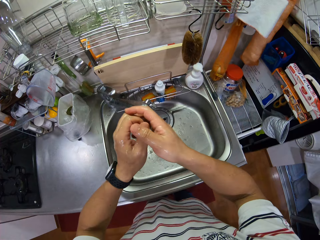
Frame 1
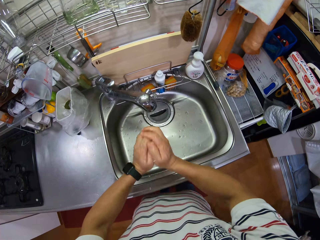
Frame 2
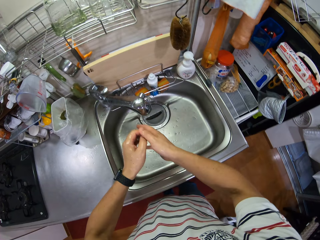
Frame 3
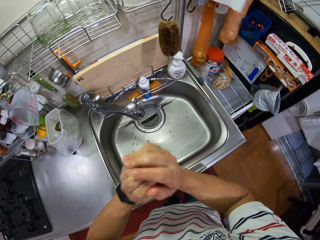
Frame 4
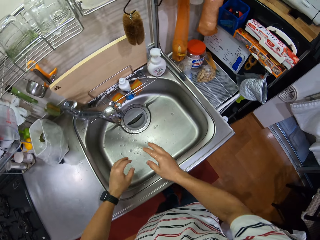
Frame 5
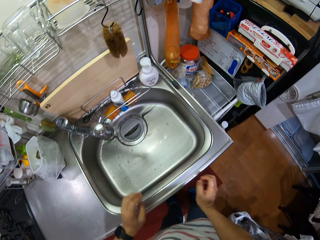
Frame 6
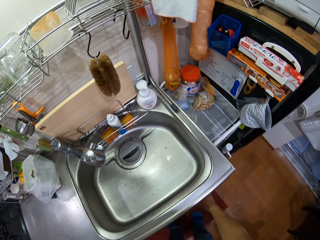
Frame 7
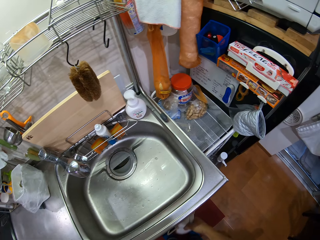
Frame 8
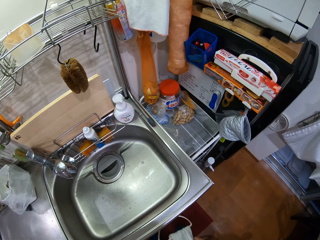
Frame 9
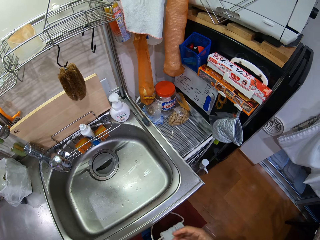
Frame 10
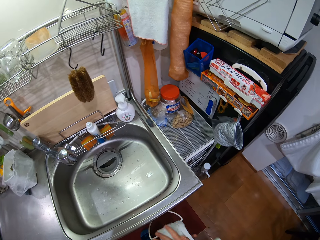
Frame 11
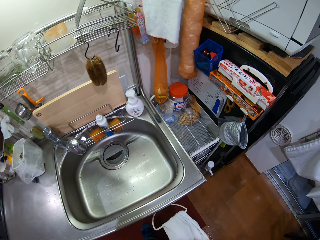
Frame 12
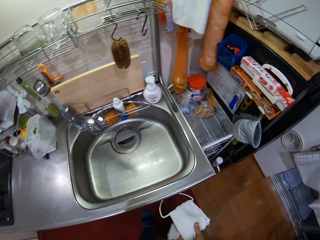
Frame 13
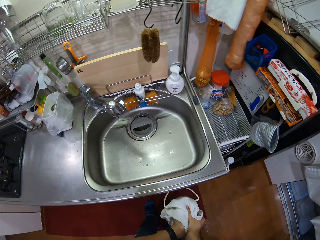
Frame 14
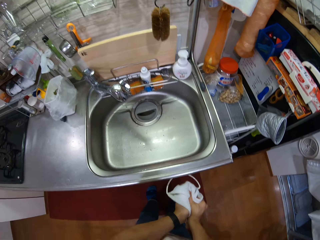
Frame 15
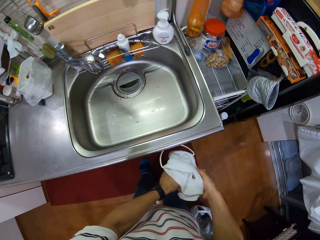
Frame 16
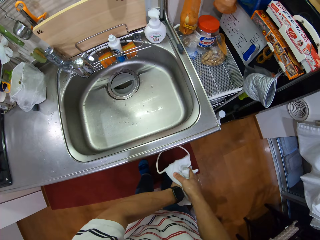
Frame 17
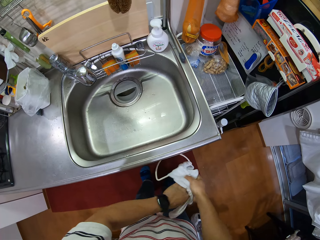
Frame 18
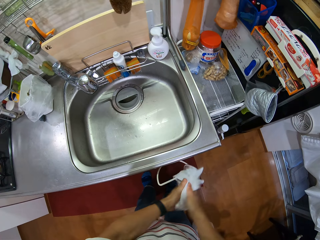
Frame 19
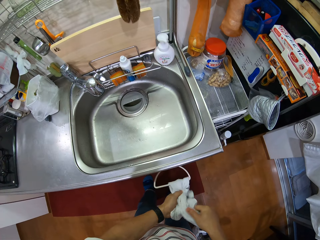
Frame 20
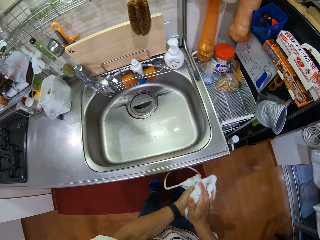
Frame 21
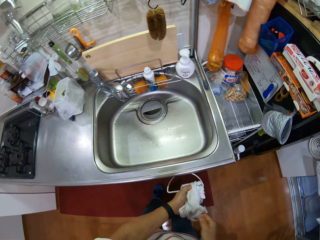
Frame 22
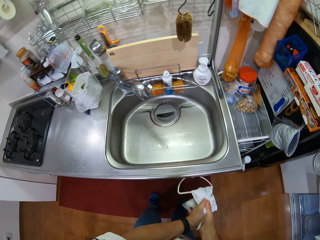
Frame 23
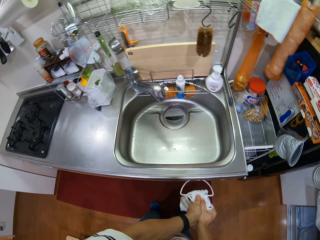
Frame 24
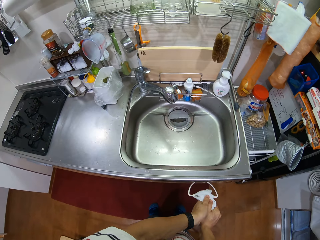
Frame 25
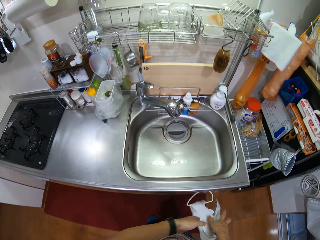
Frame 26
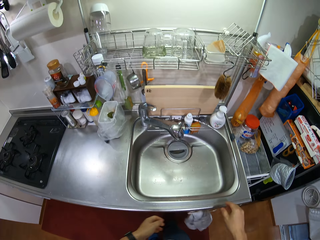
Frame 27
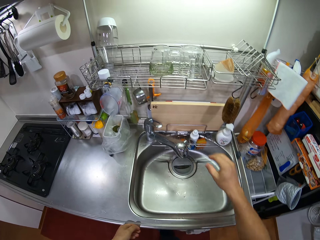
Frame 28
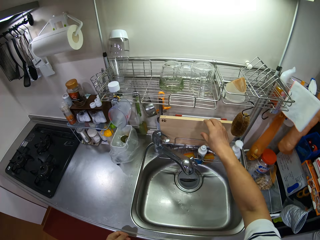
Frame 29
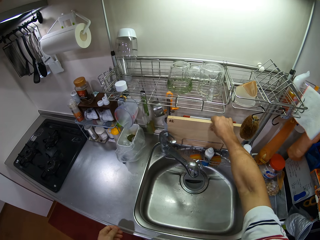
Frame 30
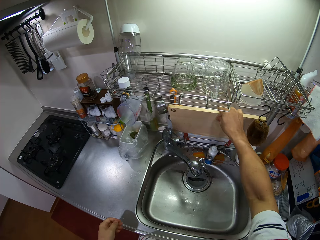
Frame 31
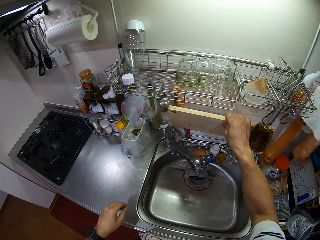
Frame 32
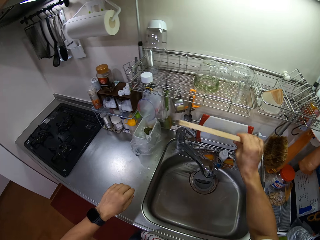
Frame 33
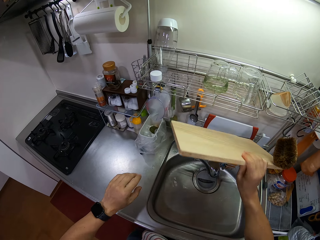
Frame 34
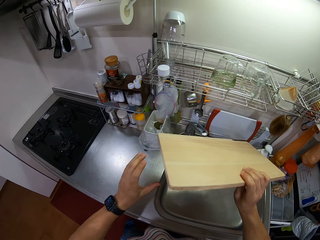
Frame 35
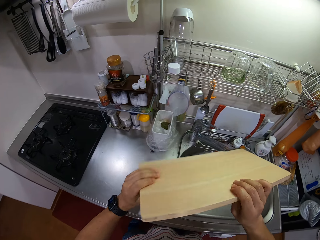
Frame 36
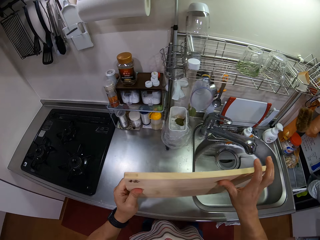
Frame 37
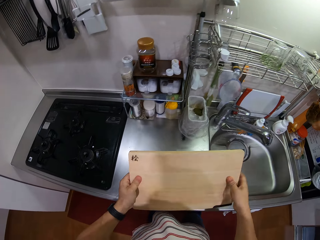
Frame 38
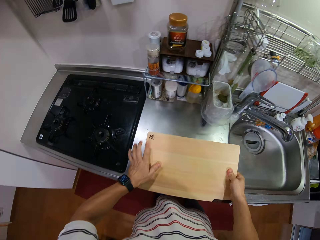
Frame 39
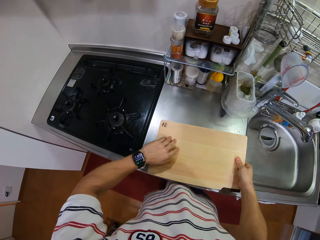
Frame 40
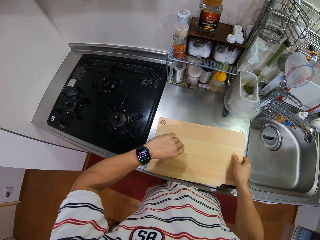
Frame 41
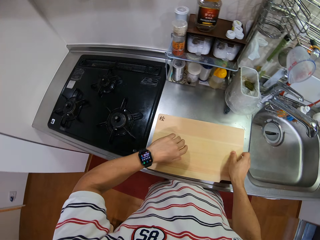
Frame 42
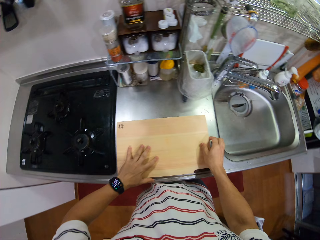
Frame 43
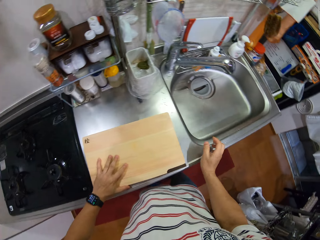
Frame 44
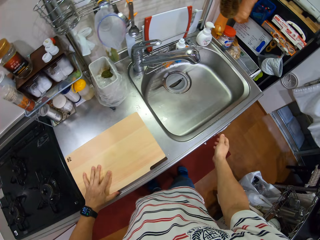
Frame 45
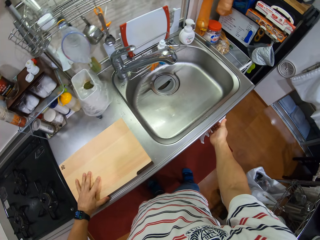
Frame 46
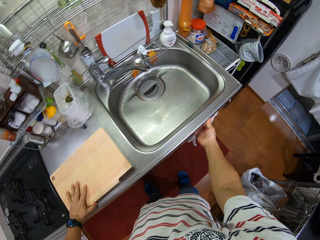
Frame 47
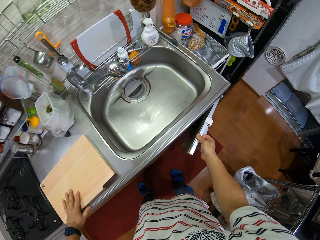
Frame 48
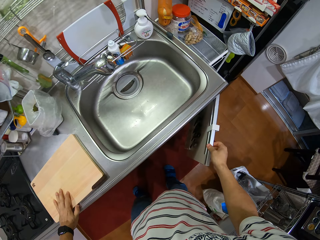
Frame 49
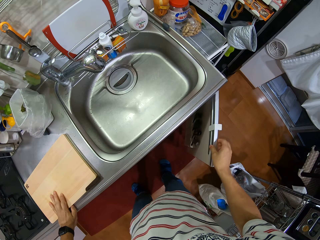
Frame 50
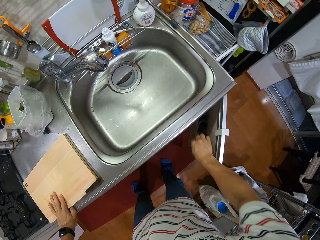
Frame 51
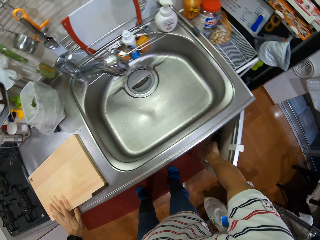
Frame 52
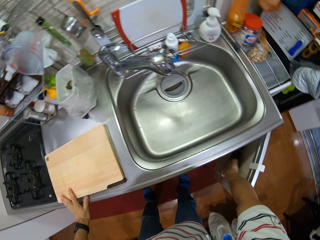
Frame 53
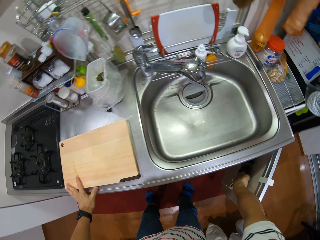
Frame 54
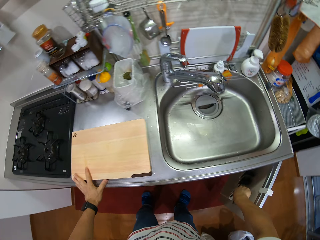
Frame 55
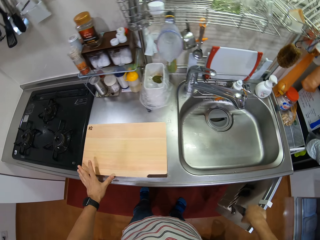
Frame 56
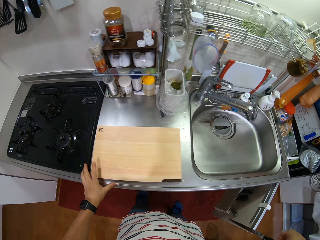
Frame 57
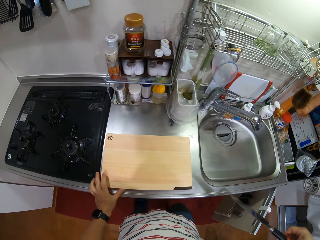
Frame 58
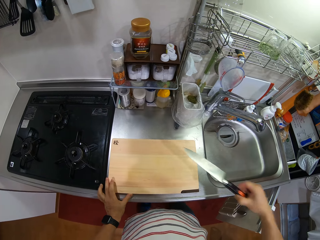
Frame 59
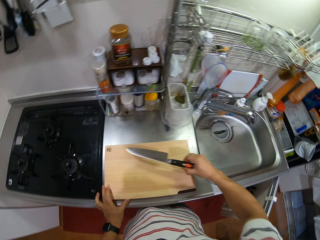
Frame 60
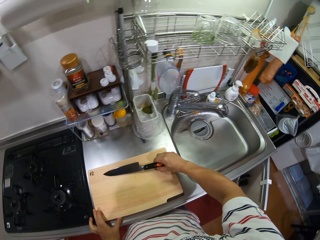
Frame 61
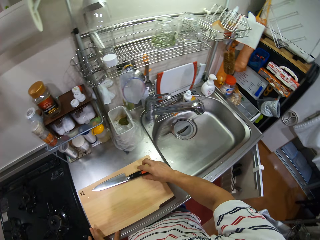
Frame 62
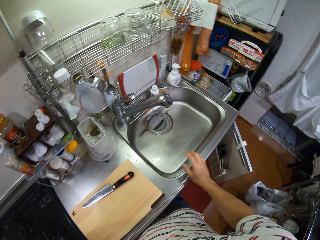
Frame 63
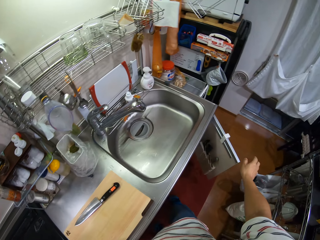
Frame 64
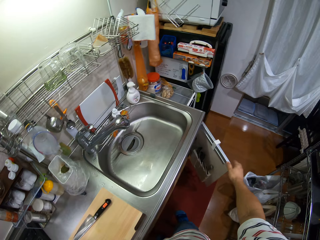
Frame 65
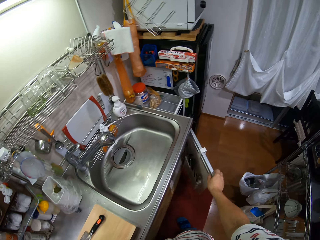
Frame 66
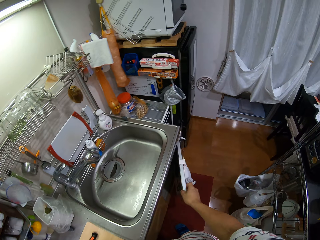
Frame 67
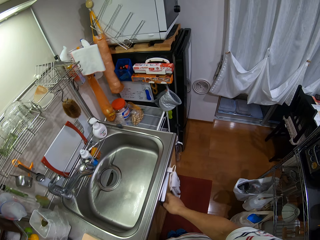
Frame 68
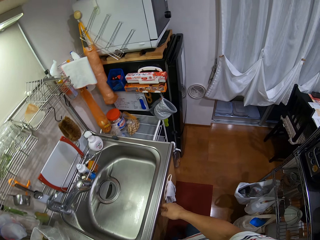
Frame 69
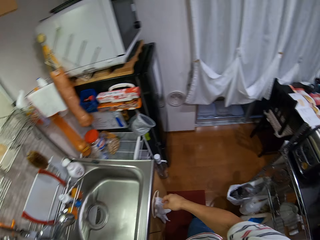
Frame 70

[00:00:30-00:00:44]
The camera wearer removes excess water from hands. They wipe the hand with a kitchen towel. They pick up the chopping board on the rack. They hold the chopping board with both hands. They put the chopping board on the kitchen counter. They look at the hand watch. They look around. They open the cabinet door. They pick up the knife in the cabinet. They put the knife on the chopping board. They close the cabinet door.

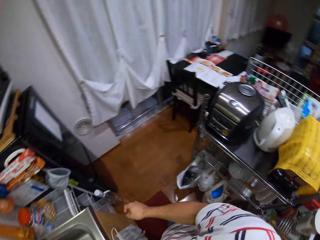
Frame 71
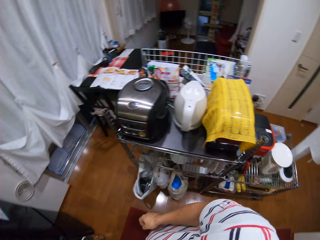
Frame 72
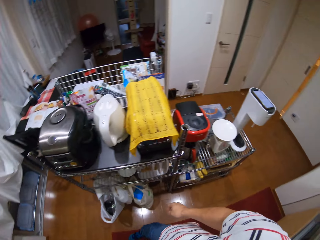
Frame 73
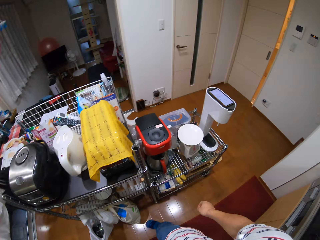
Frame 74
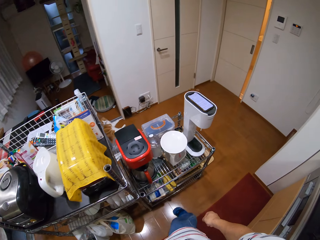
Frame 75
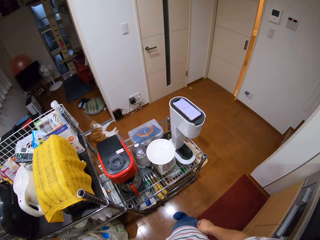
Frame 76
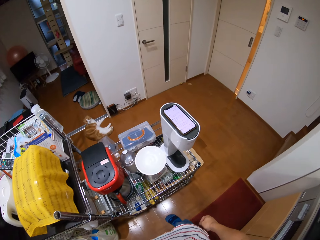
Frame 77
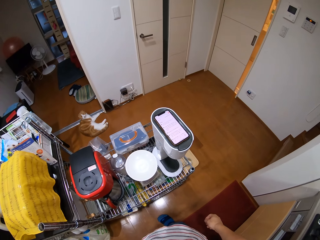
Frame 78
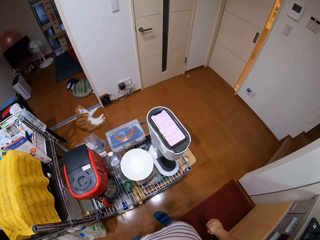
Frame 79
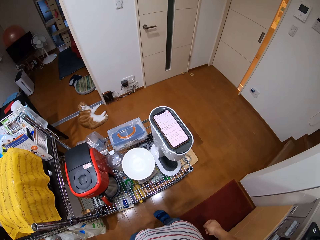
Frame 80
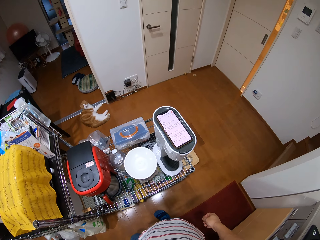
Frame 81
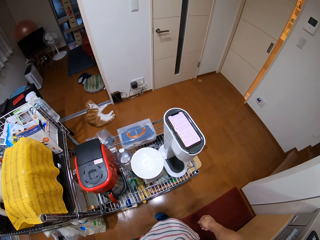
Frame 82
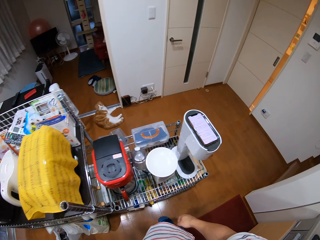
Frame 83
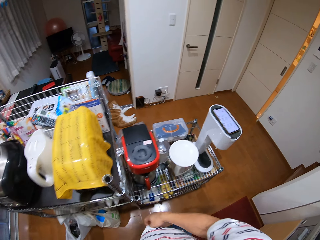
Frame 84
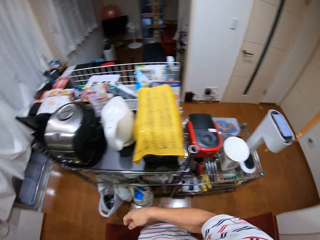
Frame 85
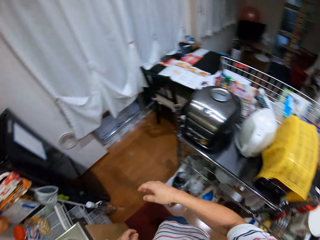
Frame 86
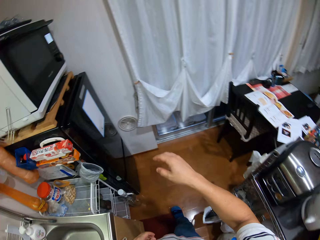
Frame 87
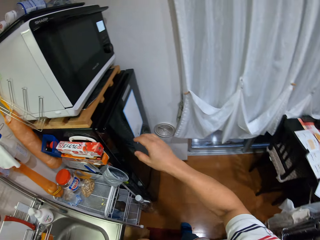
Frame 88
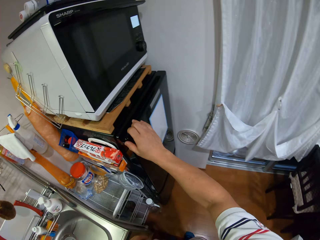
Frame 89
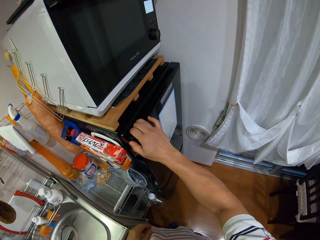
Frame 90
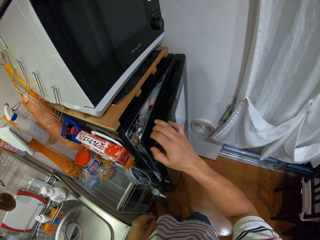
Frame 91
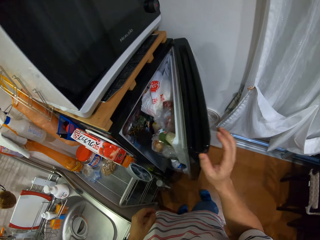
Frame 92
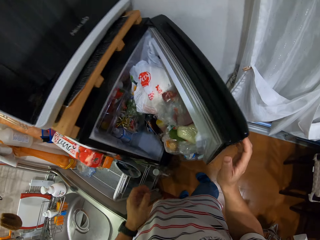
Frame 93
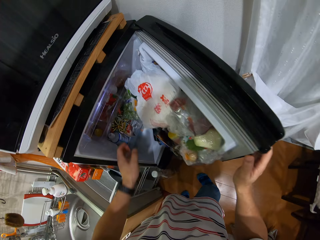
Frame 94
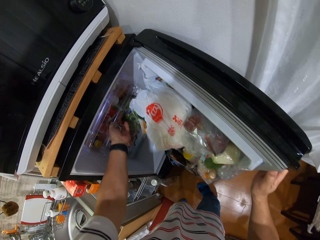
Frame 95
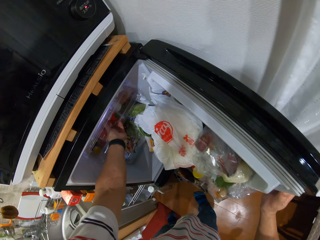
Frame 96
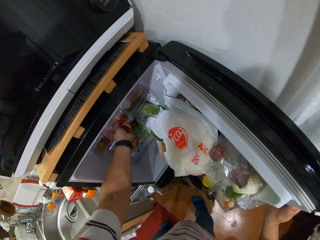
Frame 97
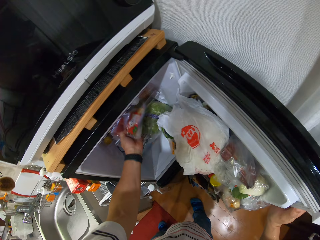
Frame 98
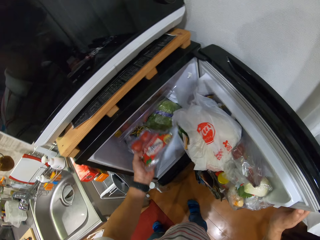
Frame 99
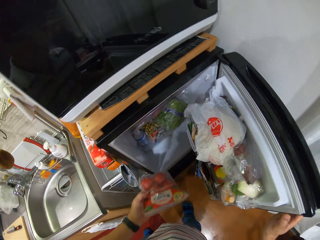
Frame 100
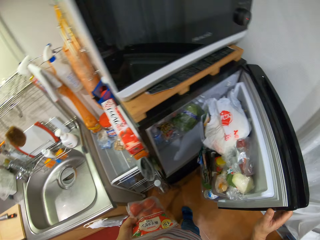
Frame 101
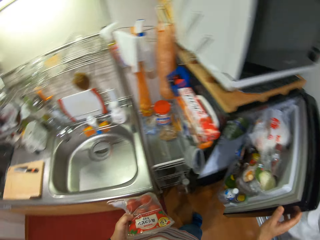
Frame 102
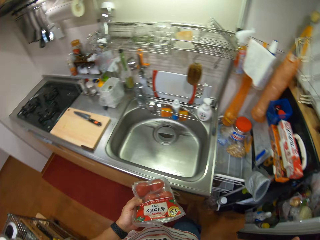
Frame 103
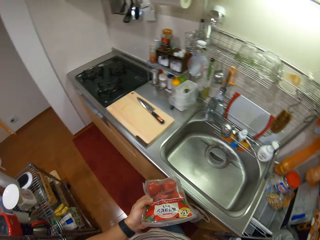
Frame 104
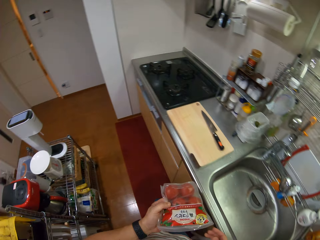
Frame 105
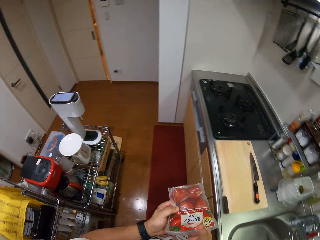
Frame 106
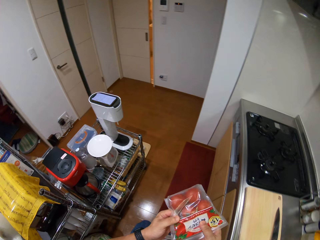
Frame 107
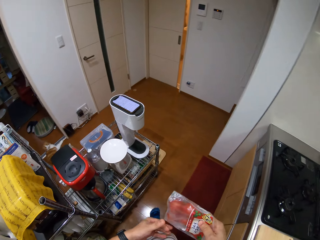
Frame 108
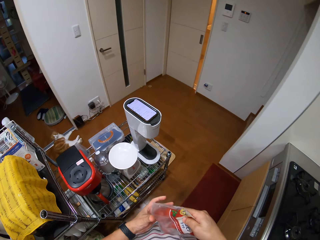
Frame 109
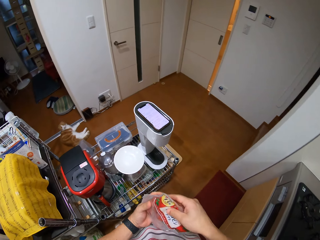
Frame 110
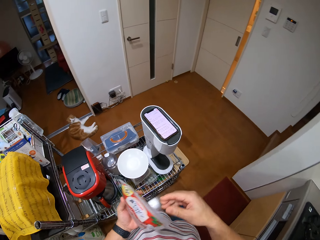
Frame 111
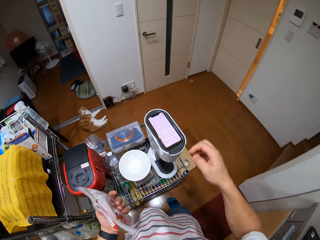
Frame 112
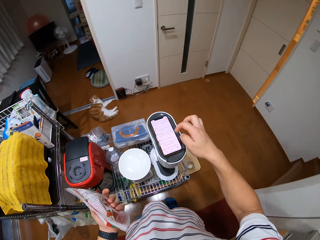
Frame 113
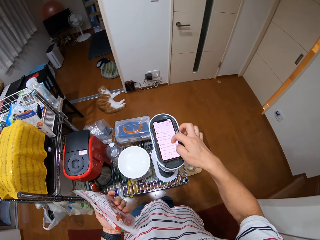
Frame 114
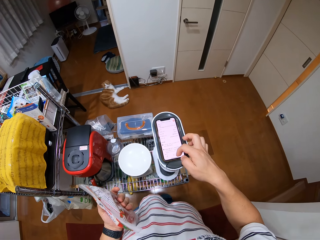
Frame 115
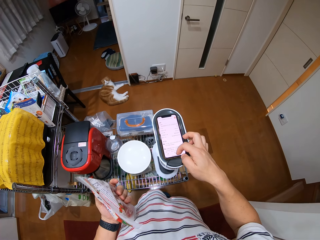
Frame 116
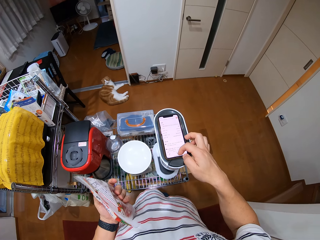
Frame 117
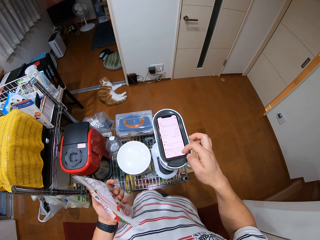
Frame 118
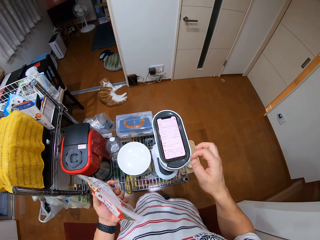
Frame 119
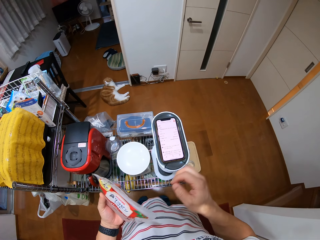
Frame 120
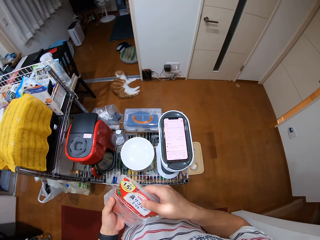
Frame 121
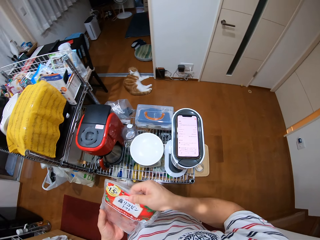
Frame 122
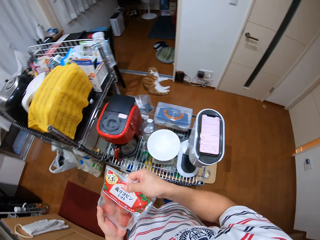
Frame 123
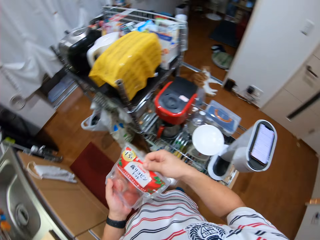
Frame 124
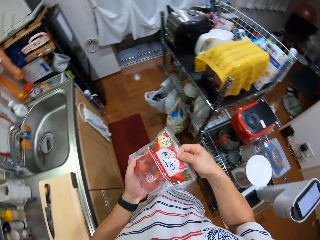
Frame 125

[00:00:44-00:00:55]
The camera wearer turns. They look around. They look at the phone. They turn. They walk, look around. They open the fridge. They pick up a paper bag of tomatoes from the fridge. They close the fridge. They walk around. They hold the tomato packet with the left hand. They scroll on the phone. They look at the phone, touch the phone screen. They hold the tomato packet with both hands.
